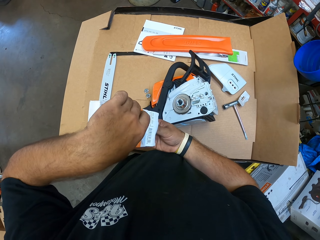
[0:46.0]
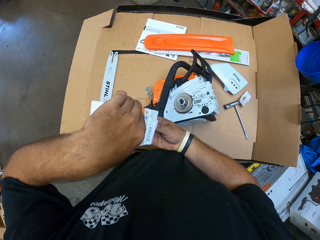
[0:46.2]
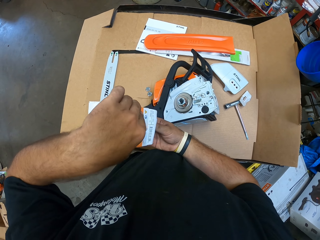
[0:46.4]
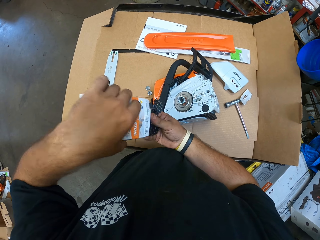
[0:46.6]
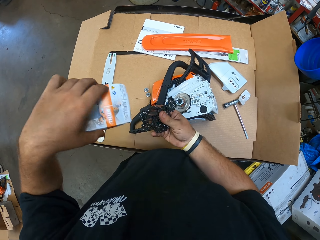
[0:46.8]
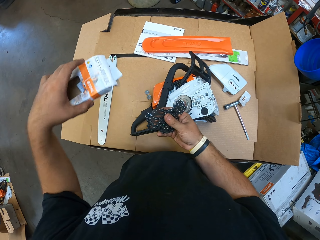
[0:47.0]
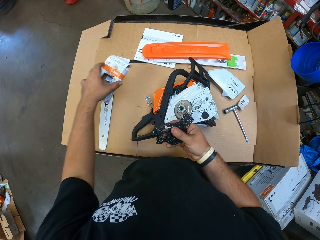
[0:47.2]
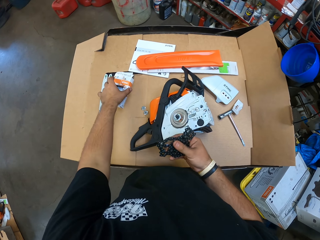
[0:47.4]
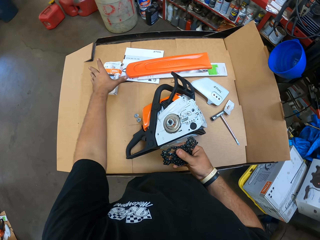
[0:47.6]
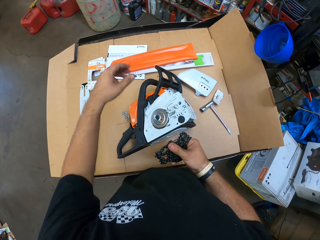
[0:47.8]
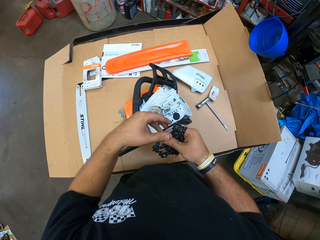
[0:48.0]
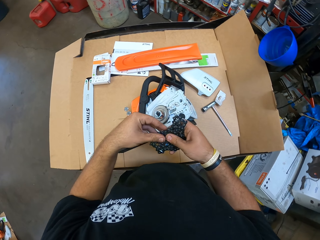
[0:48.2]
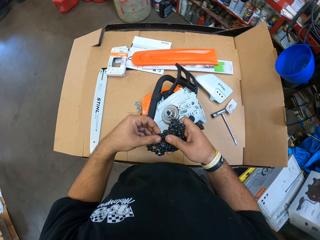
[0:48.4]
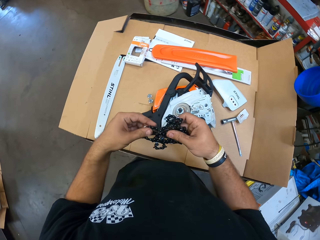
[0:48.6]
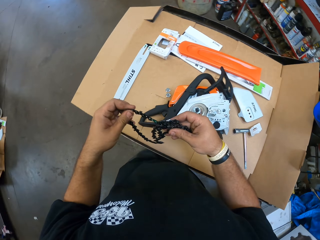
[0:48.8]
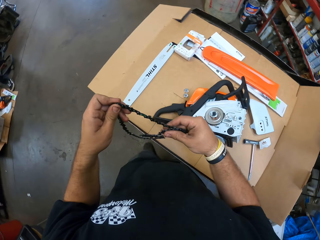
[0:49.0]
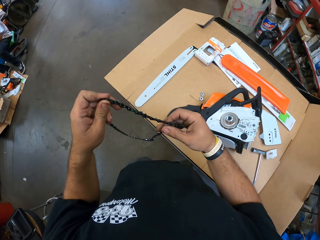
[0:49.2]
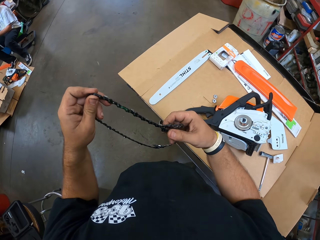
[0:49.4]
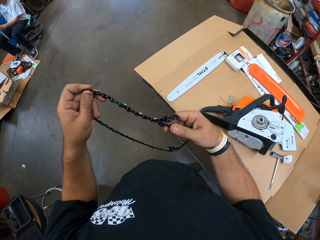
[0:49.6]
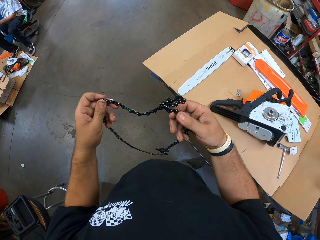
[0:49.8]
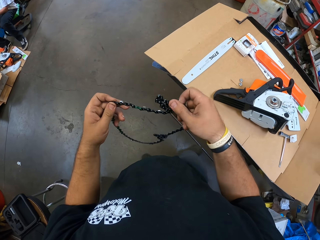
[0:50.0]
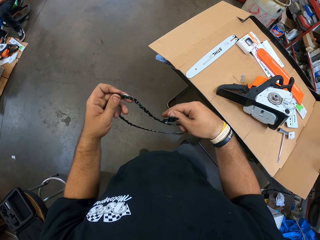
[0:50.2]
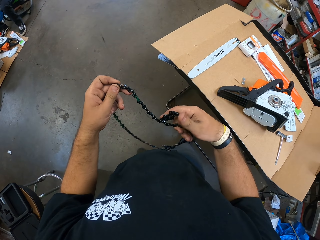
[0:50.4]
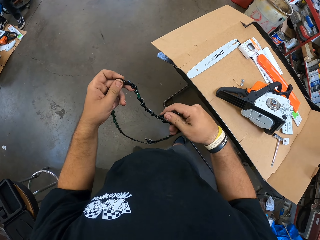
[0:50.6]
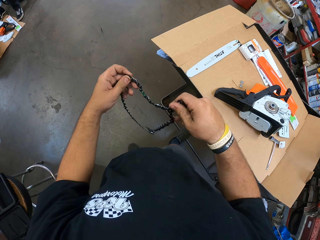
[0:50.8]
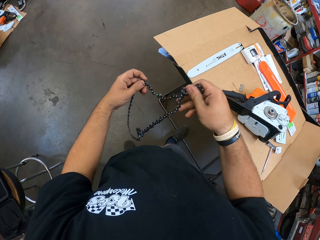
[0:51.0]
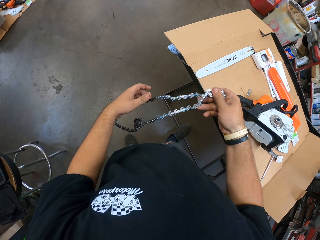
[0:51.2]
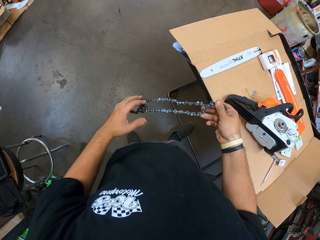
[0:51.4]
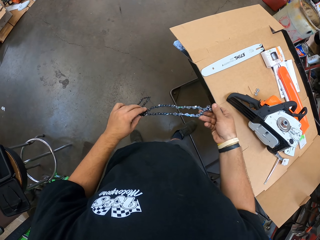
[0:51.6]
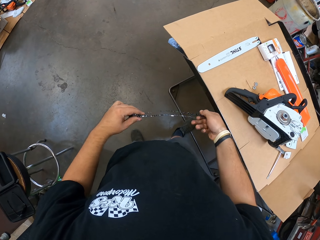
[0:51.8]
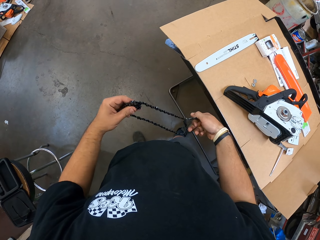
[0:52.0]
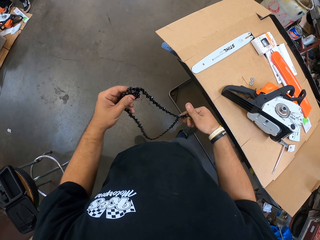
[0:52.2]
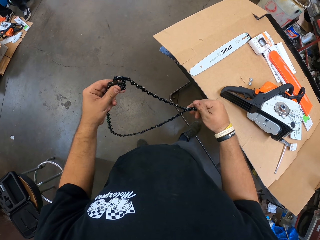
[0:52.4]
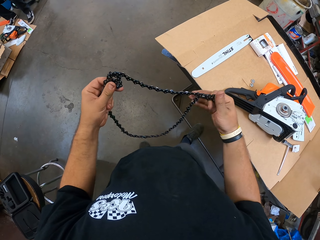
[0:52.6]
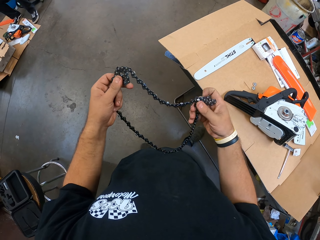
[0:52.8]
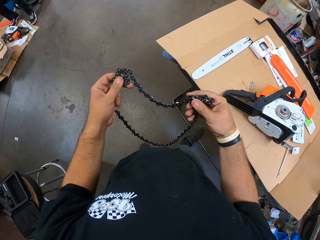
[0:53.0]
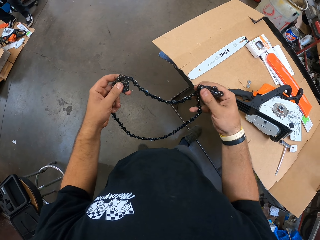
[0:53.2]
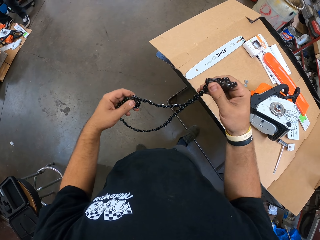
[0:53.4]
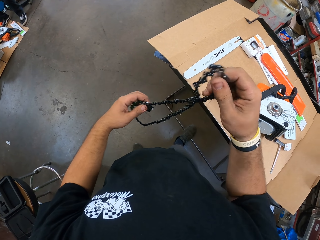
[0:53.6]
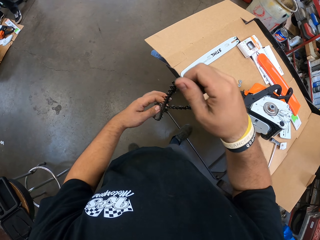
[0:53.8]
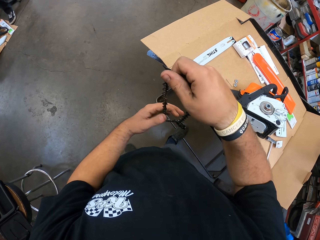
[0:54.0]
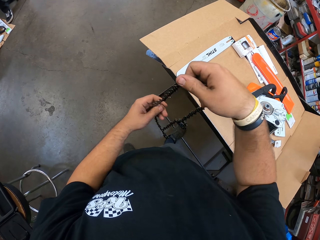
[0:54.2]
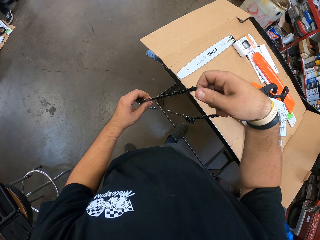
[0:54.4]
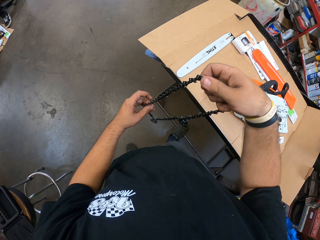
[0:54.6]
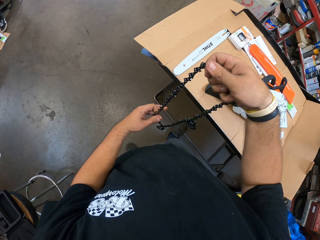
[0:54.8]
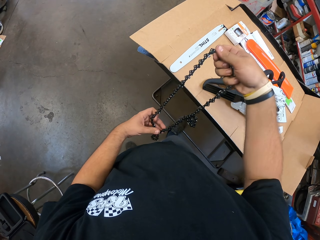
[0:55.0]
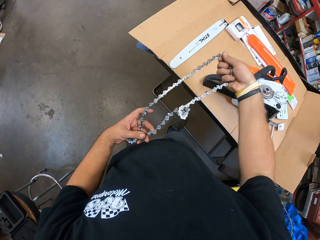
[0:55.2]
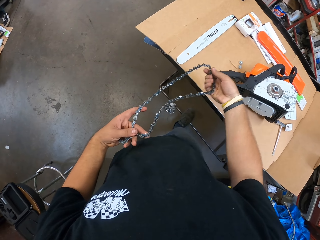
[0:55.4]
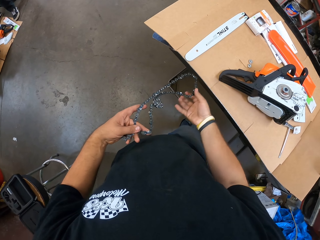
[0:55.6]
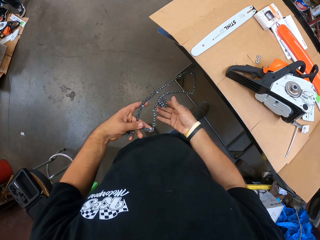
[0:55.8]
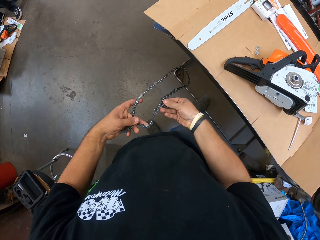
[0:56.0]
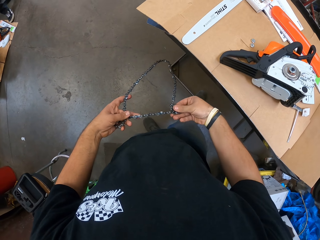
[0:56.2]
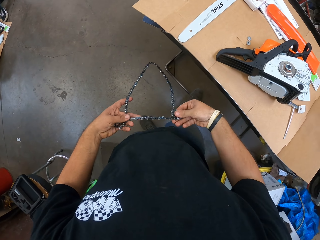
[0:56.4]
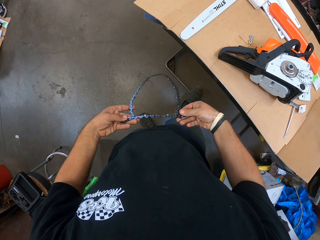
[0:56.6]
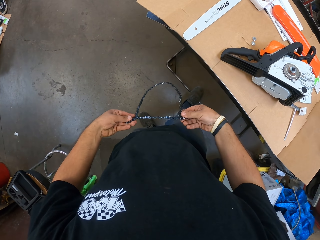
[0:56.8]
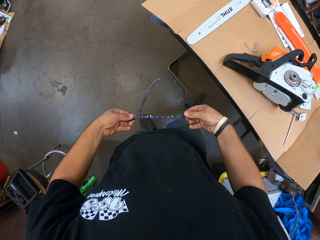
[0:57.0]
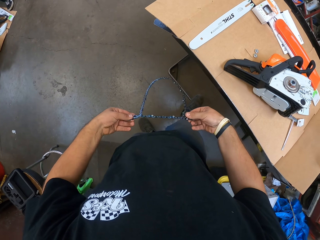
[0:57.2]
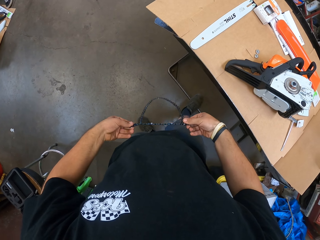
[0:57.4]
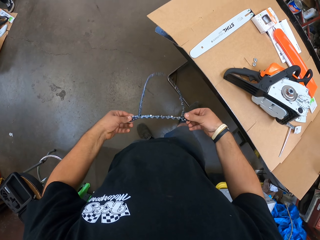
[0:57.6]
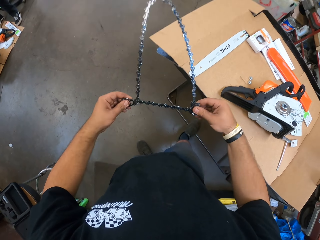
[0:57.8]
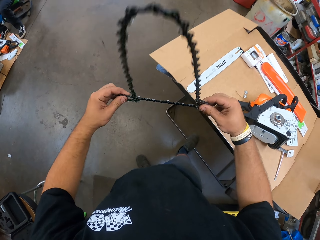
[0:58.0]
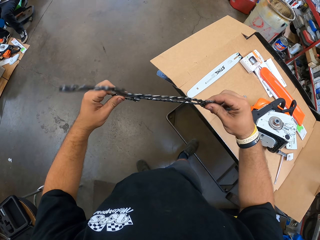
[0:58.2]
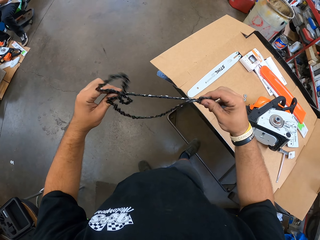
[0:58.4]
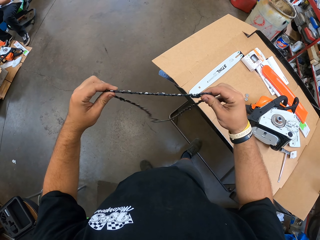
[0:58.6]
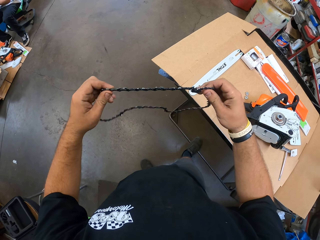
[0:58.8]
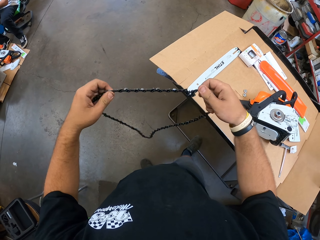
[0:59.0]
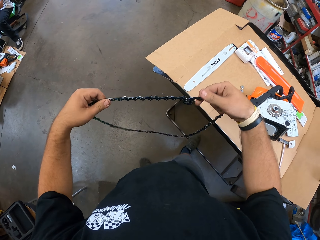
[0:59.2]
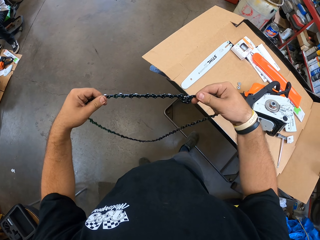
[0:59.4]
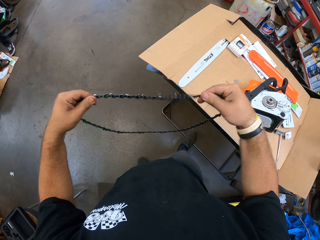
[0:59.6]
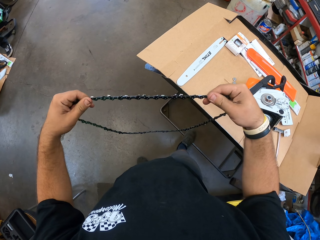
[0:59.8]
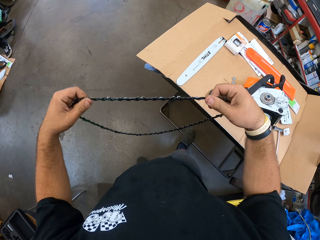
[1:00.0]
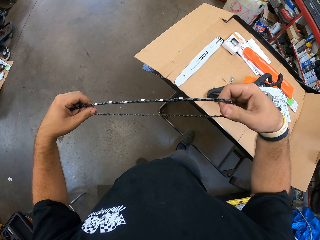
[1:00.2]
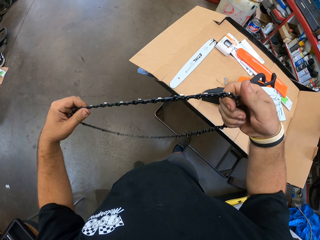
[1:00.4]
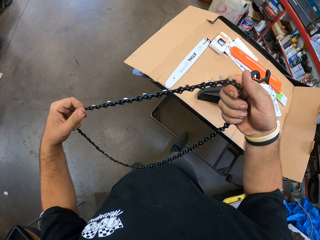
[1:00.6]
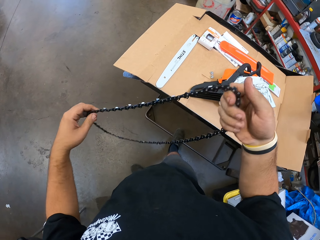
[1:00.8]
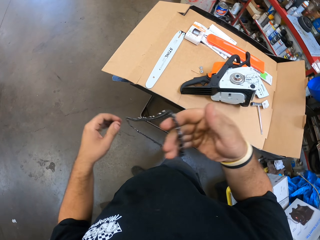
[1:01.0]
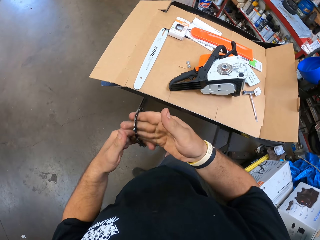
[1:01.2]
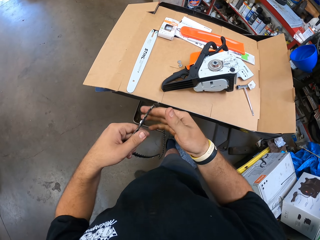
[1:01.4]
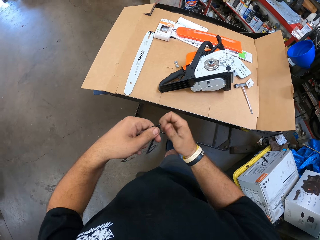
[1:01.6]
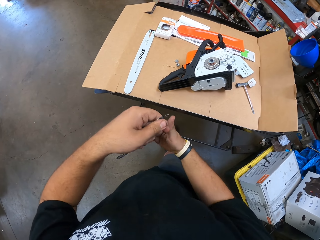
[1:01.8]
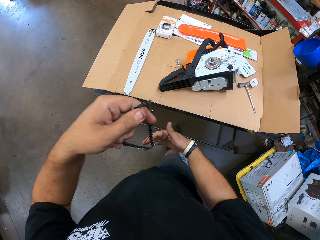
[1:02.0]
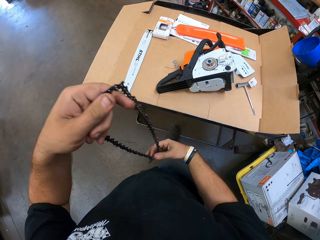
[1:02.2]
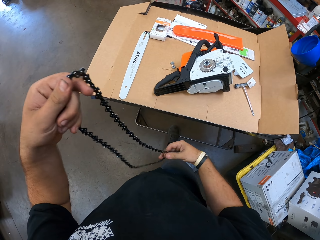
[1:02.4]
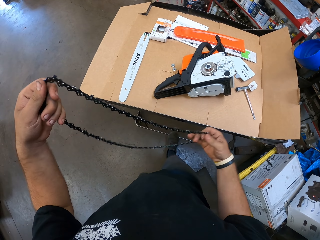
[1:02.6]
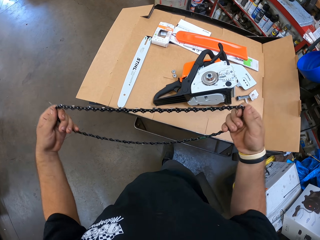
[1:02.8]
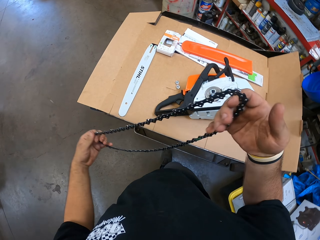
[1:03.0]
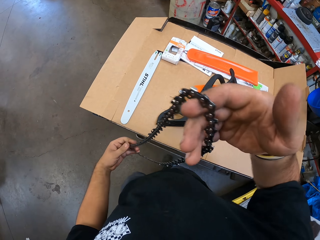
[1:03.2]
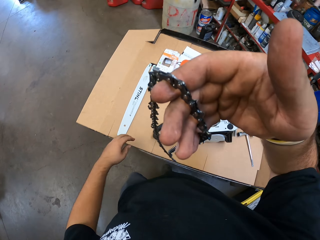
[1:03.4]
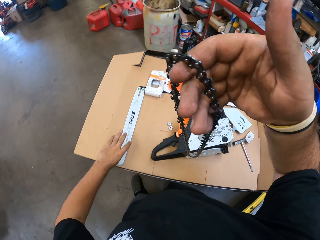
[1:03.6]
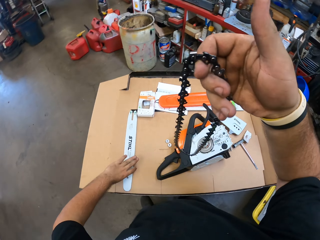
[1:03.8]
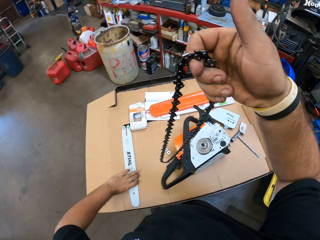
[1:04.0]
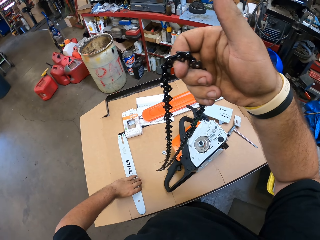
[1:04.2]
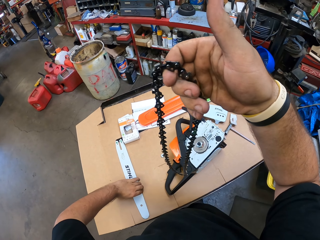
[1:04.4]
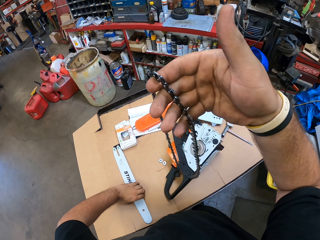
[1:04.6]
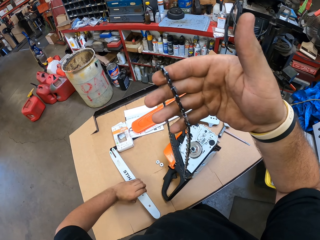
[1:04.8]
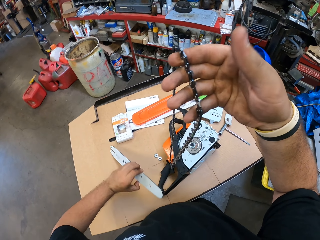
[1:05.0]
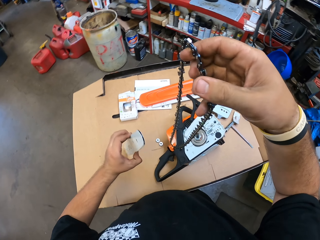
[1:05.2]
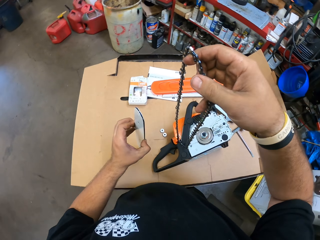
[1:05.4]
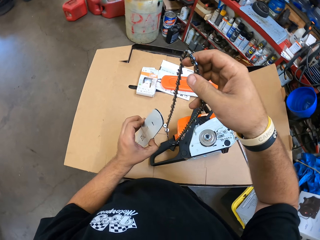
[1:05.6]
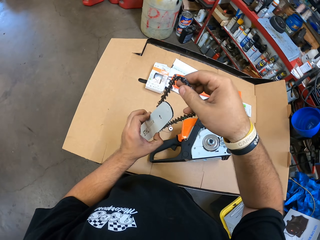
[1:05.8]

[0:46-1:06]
The camera wearer puts the carton box down. They hold a chain or ring, stretch the ring on the hands, turn the ring on the hands, and move the ring on the hands. They hold the chain, grab a blade, and hold the chain.

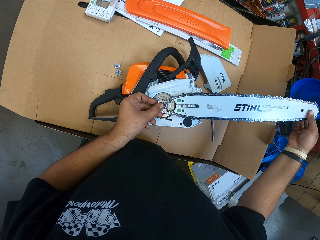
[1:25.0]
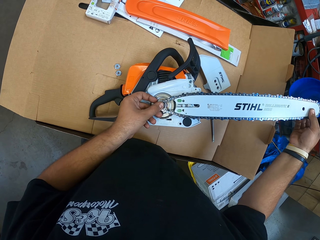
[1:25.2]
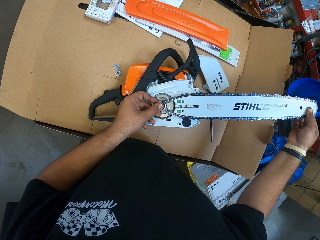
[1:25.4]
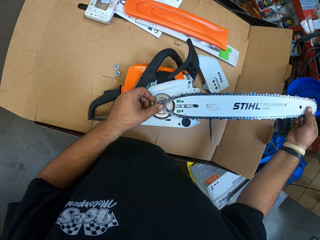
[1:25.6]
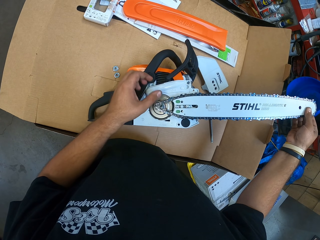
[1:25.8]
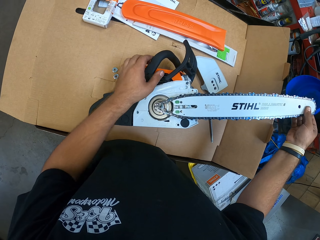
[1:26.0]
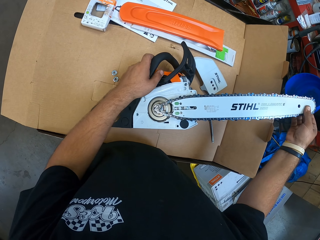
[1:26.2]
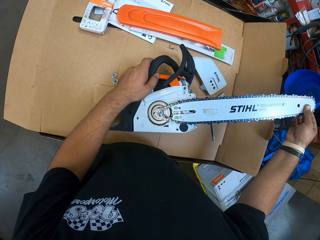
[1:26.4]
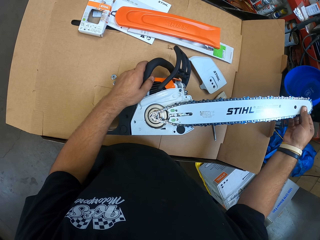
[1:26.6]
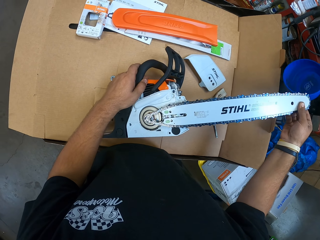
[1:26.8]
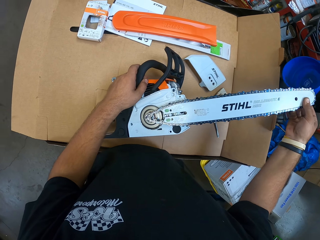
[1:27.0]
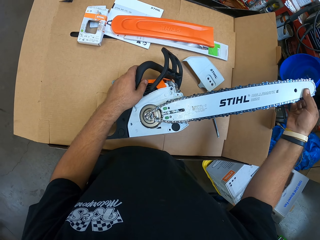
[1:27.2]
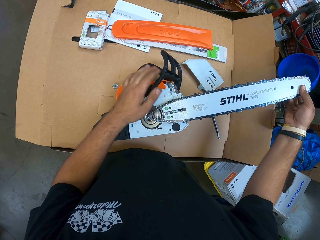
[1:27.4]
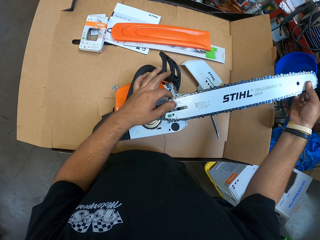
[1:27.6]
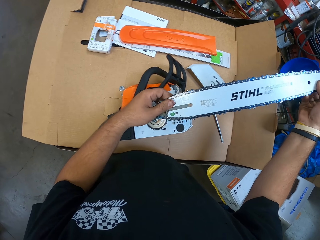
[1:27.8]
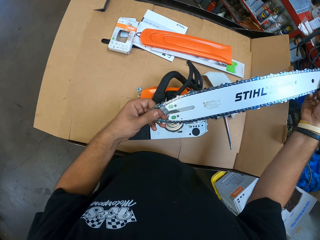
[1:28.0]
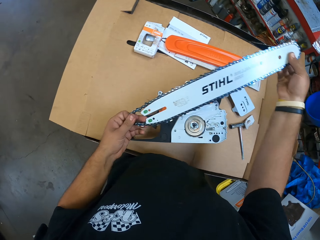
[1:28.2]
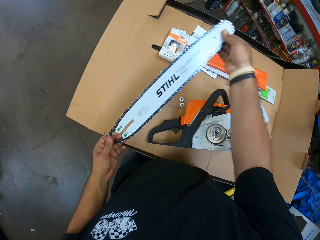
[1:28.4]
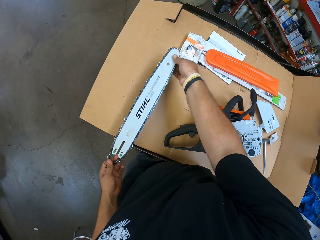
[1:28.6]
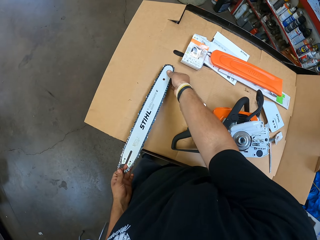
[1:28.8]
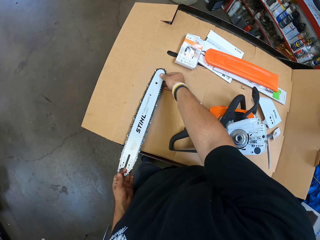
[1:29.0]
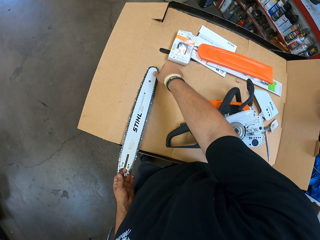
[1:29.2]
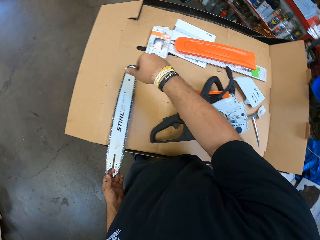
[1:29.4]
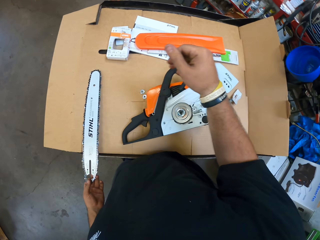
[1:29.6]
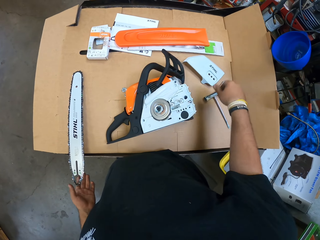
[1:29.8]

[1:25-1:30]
The camera wearer moves the hand saw machine. They hold the blade. They put the hand saw machine down. They put the blade aside.
